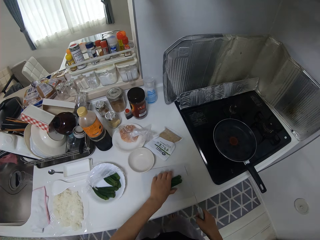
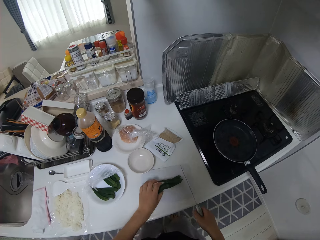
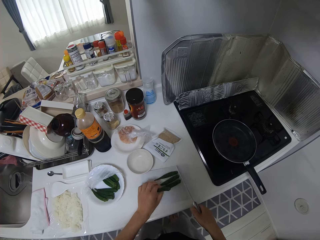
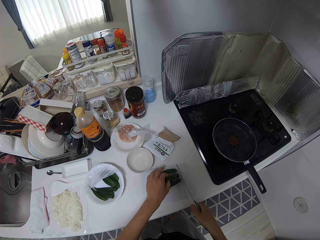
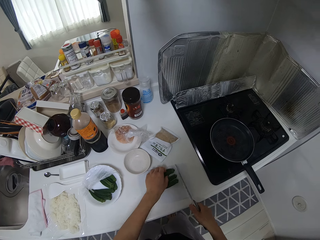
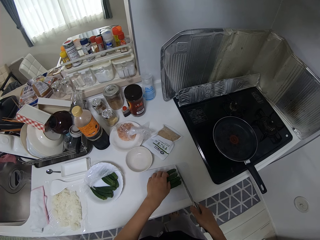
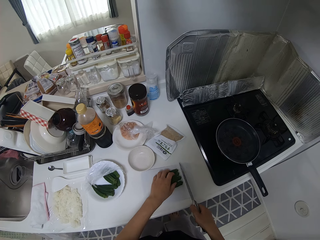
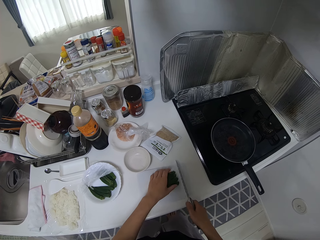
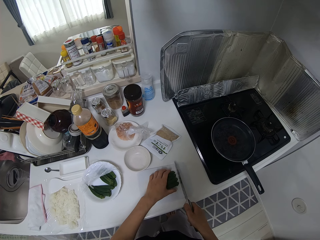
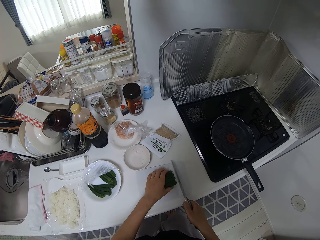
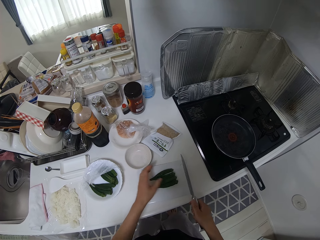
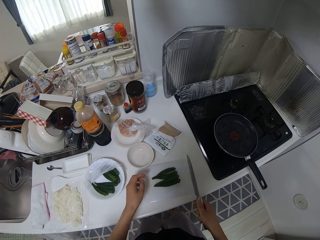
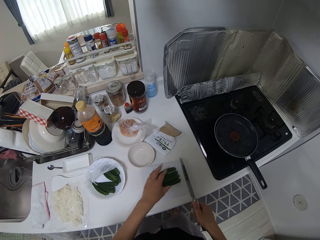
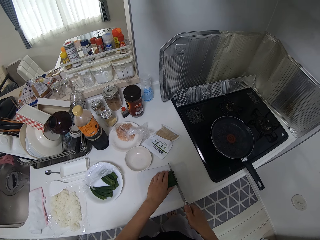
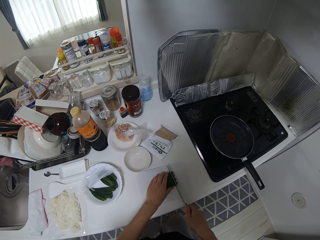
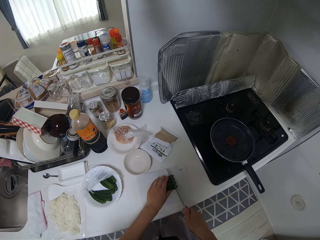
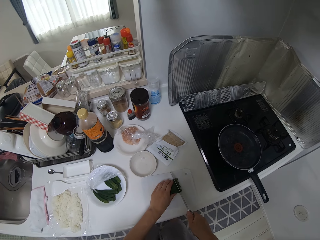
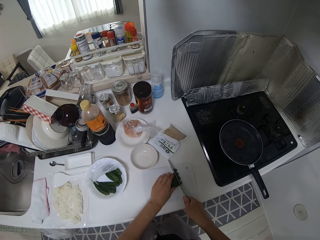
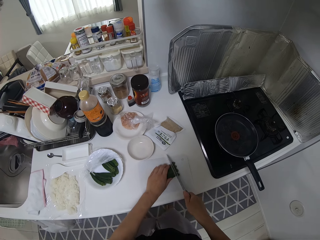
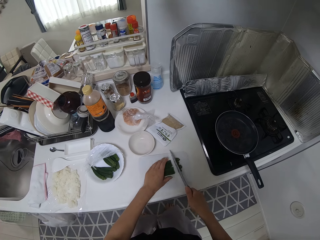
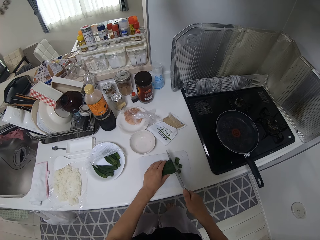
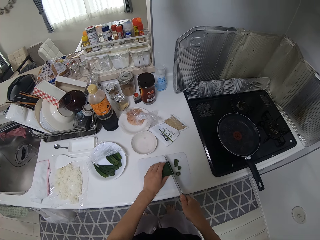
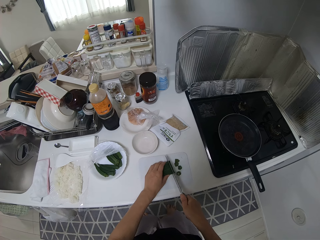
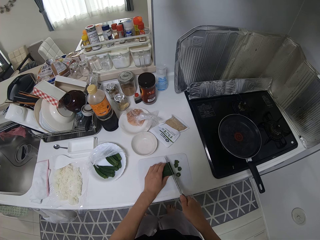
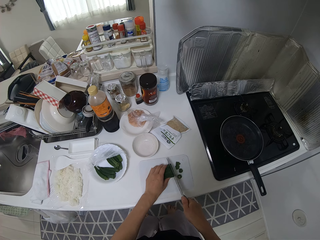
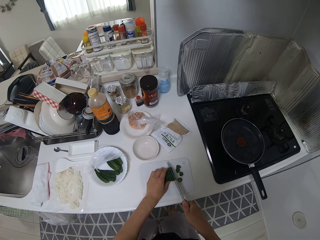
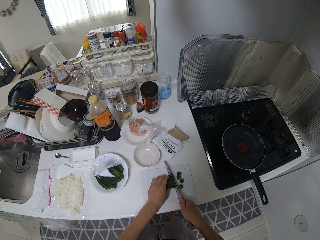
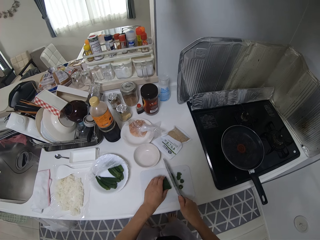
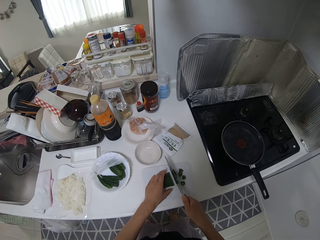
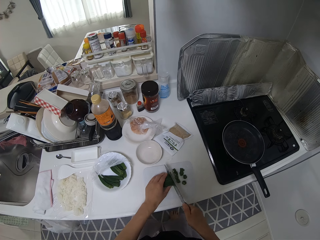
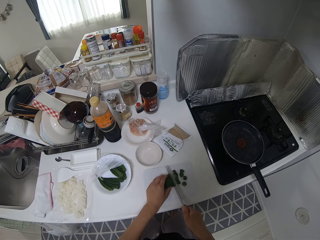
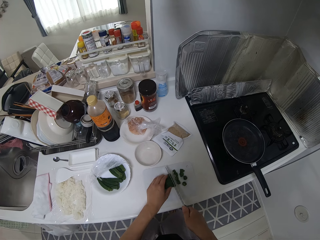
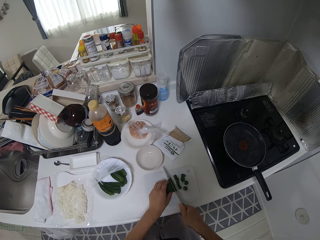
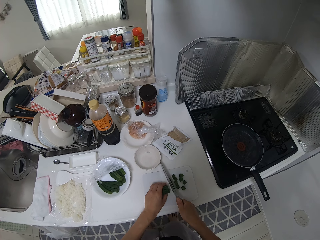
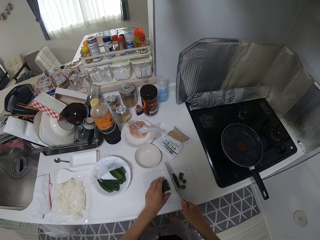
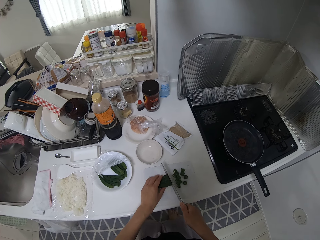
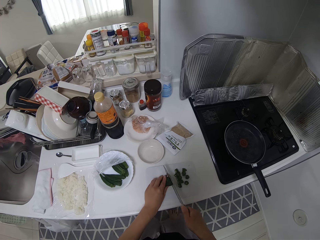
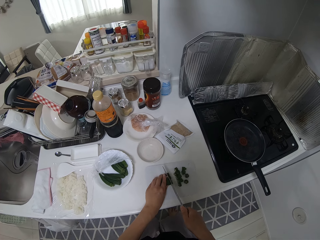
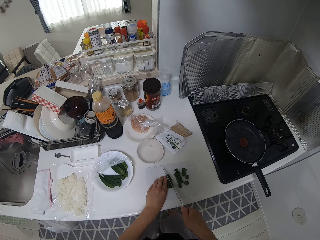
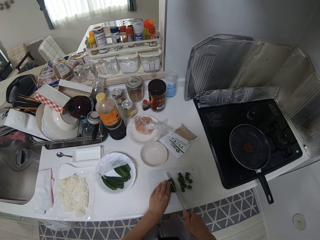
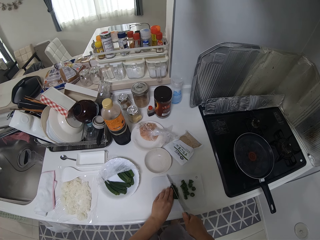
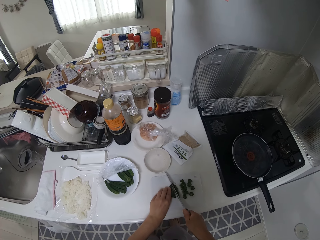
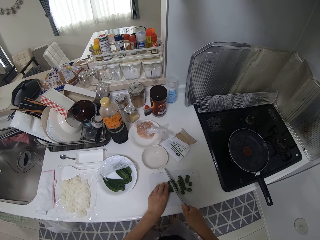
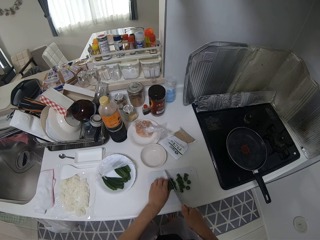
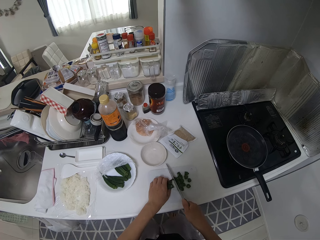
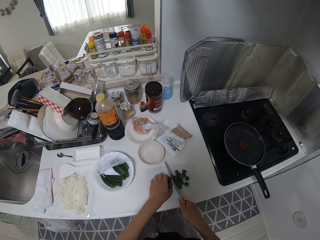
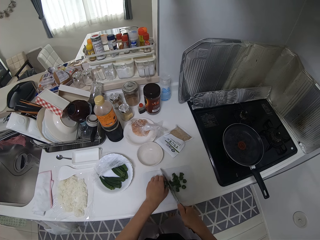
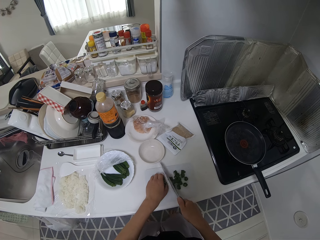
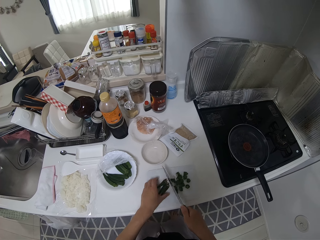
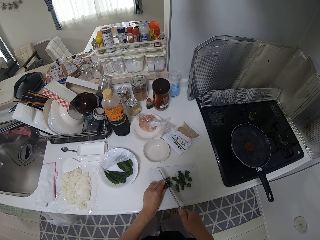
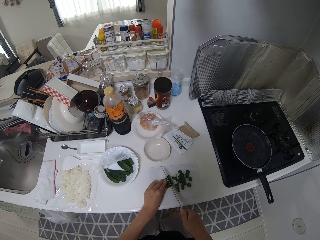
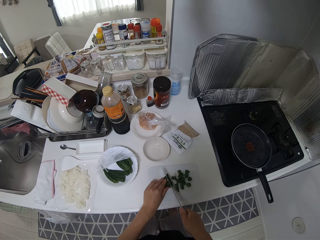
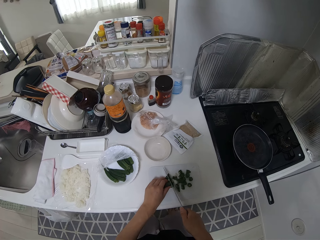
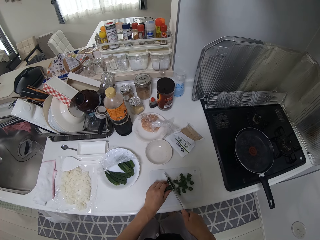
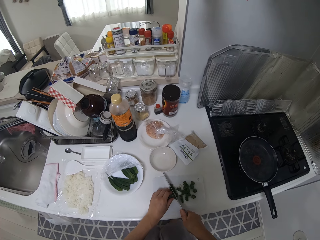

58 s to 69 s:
The camera wearer places the okras on the chopping board or cutting mat. They arrange the okra on the cutting mat. They look at the okras. They cut the okra with the knife.

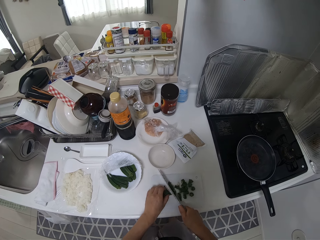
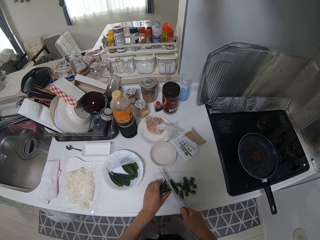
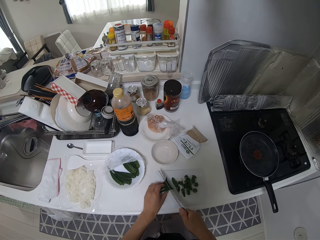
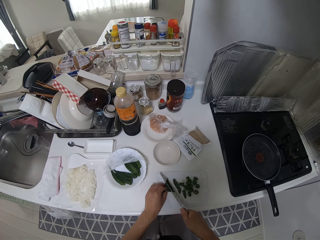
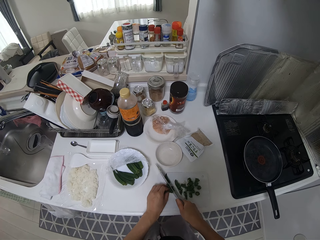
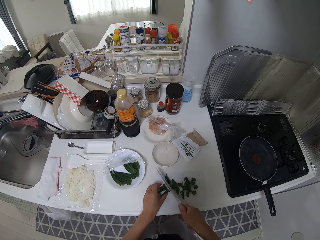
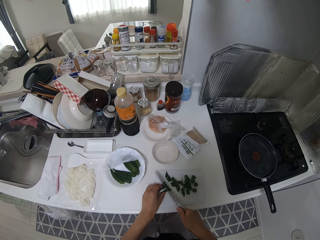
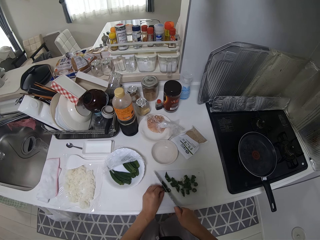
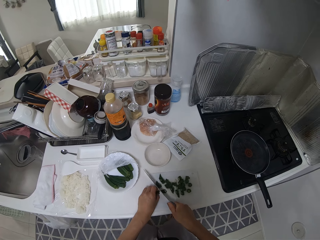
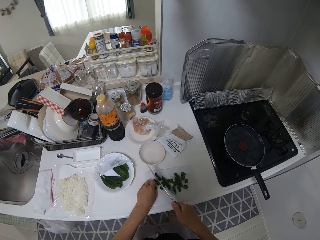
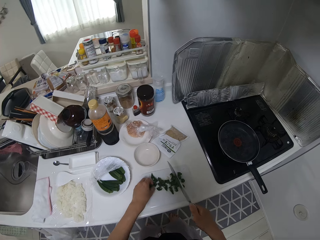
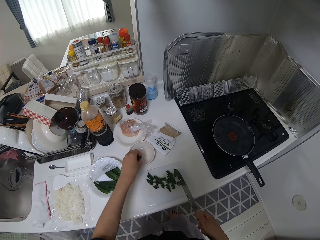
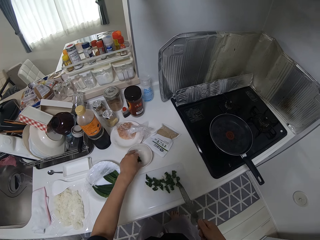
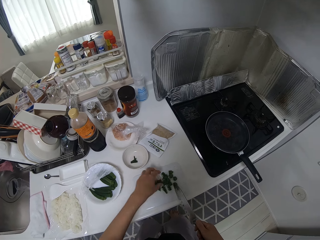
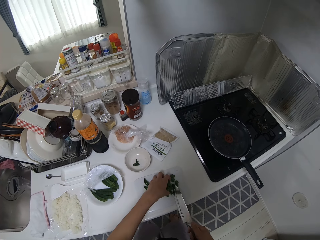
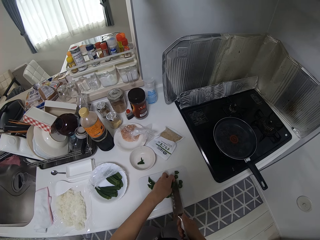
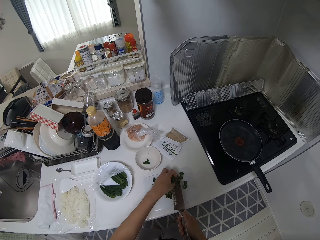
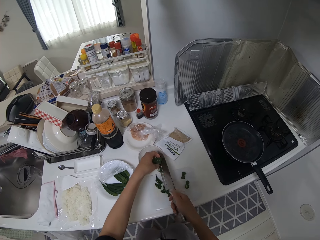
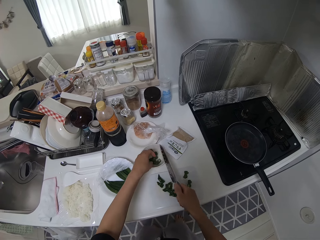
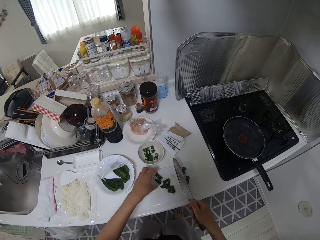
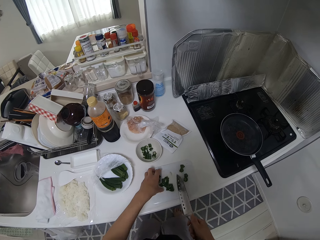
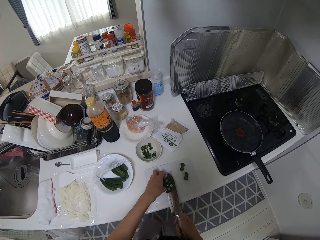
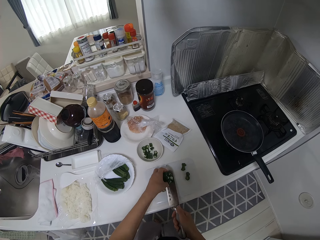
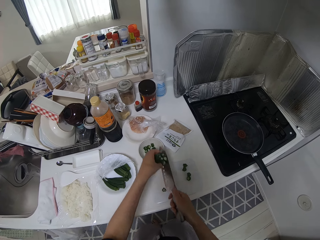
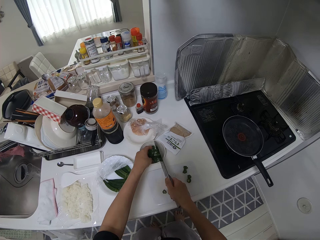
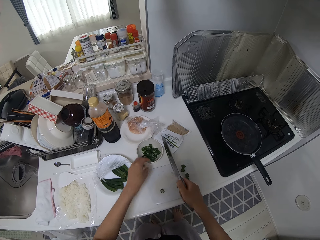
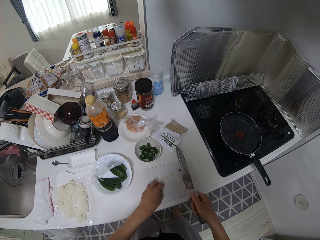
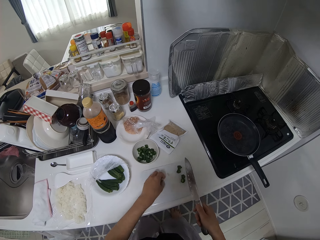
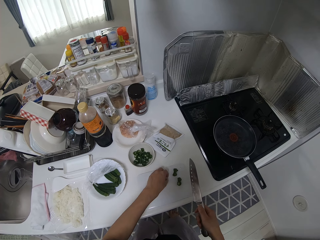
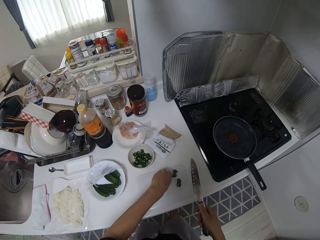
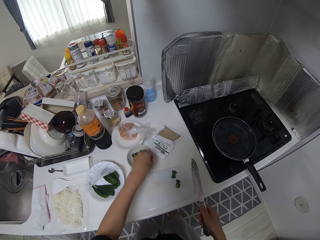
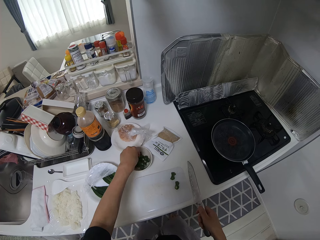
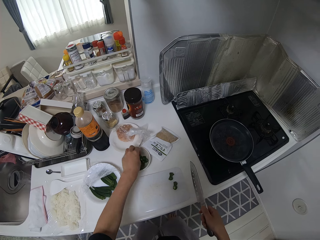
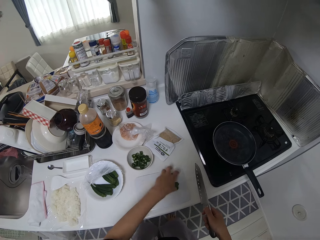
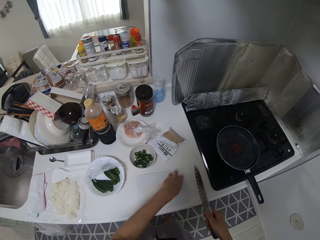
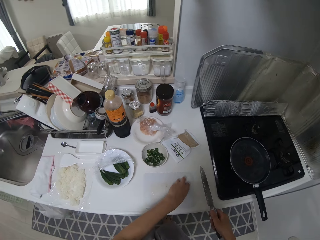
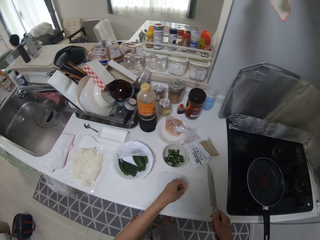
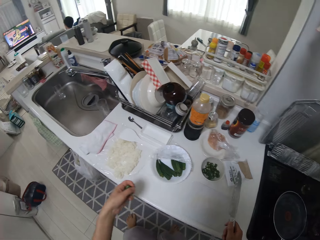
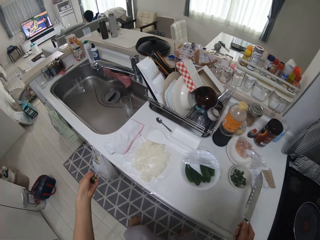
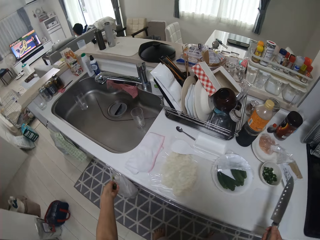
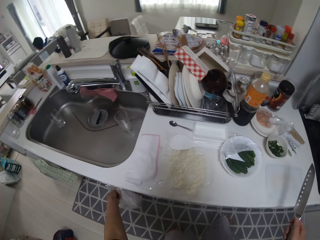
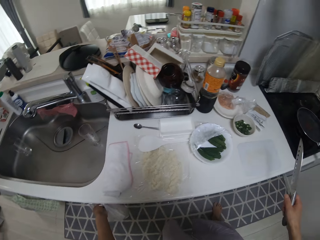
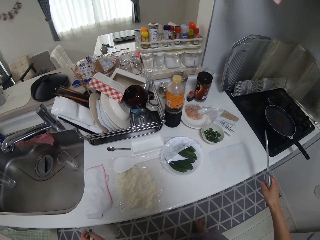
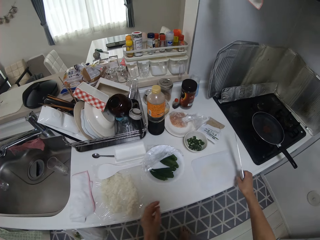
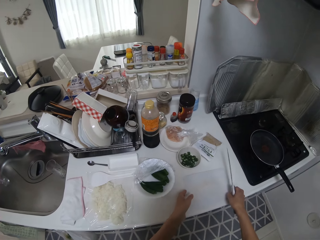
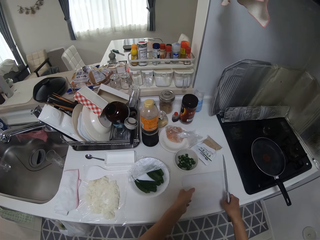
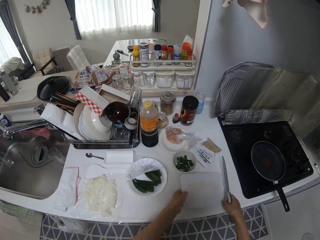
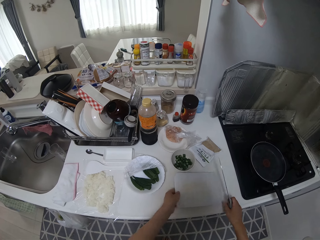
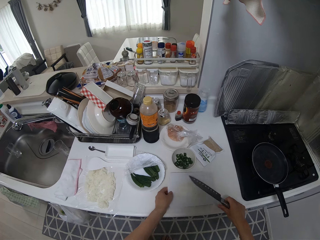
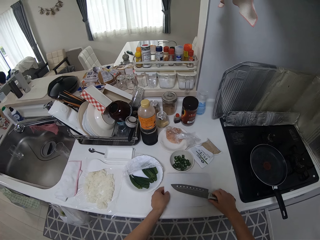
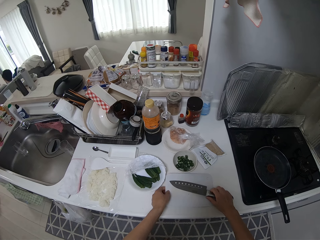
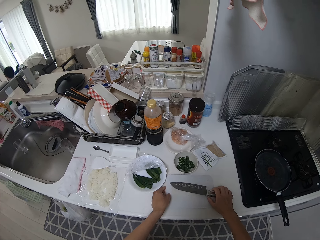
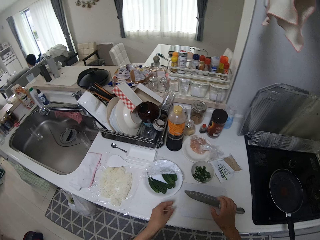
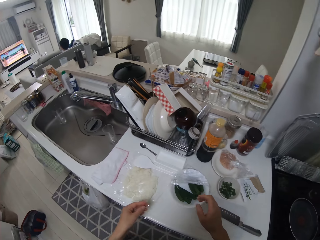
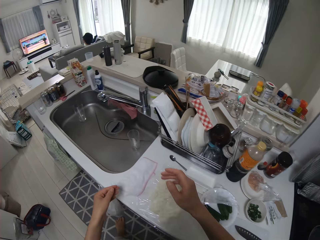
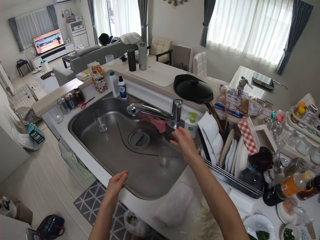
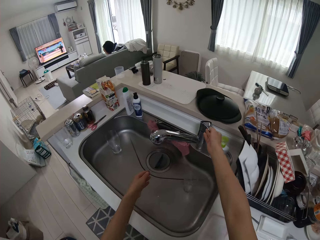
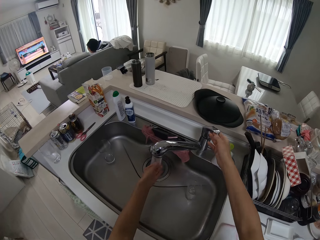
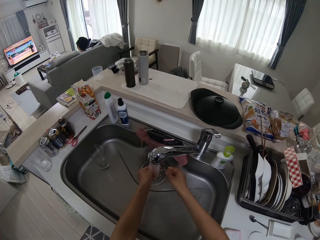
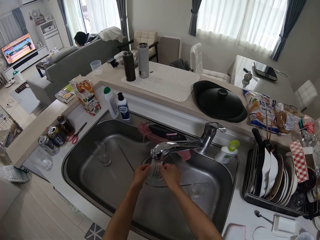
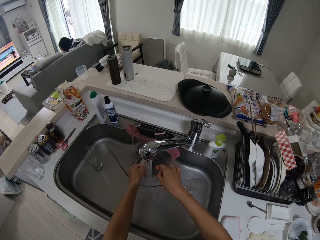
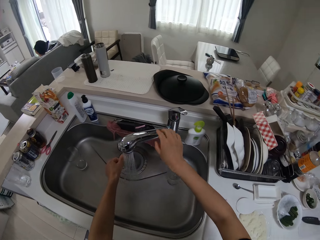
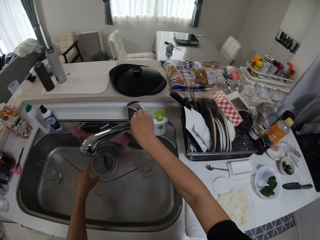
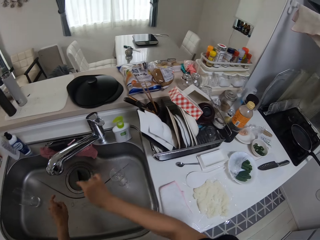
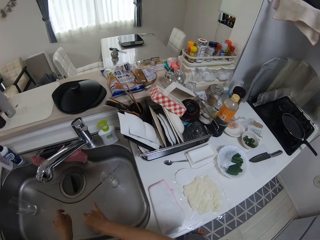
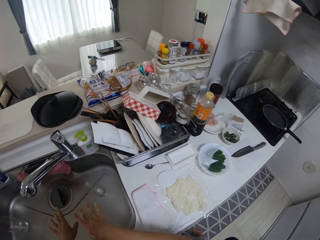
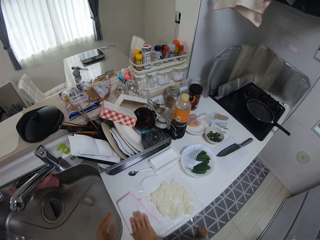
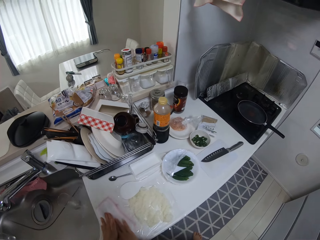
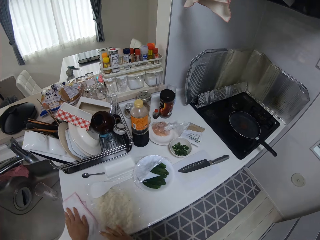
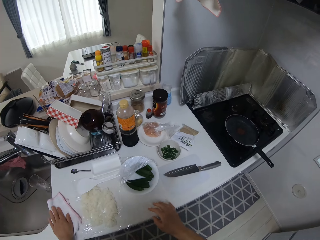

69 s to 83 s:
The camera wearer drops slices of okra in a plate. She packs slices of okra with her left hand and the knife. She drops slices of okra in the plate. She packs slices of okra with her left hand and the knife. She drops slices of okra in the plate. She picks up slices of okra with her left hand. She drops slices of okra in the plate. She picks up slices of okra with her left hand. She disposes of the slices of okra in the trash bin. She picks up the cutting mat with her left hand. She drops the knife on the cutting mat. She opens the tap with her right hand. She rinses her hands in the wash sink. She closes the water tap with her right hand. She shakes her hands. She holds a cloth on the kitchen surface.
